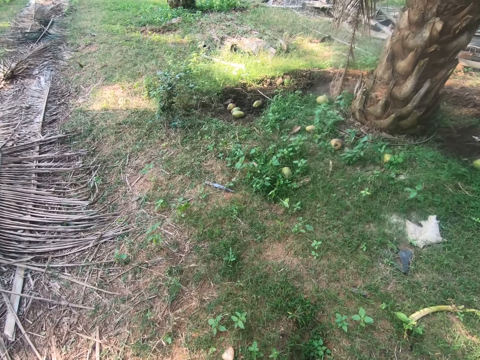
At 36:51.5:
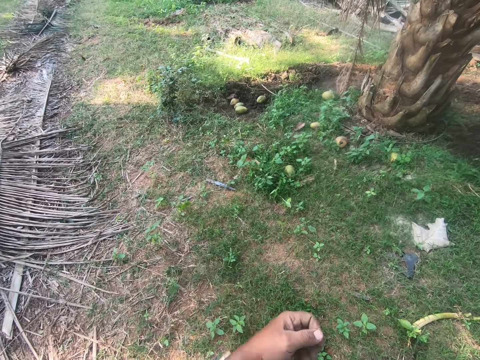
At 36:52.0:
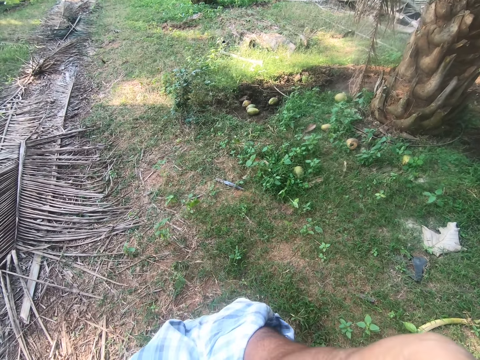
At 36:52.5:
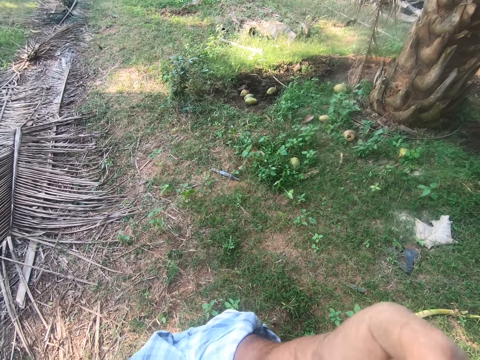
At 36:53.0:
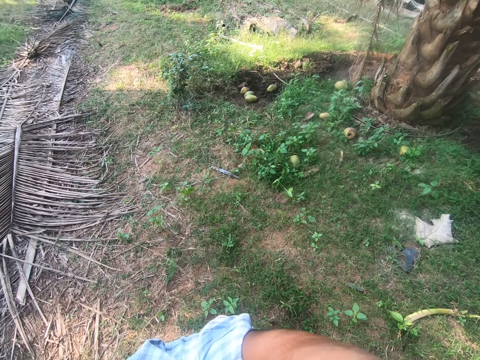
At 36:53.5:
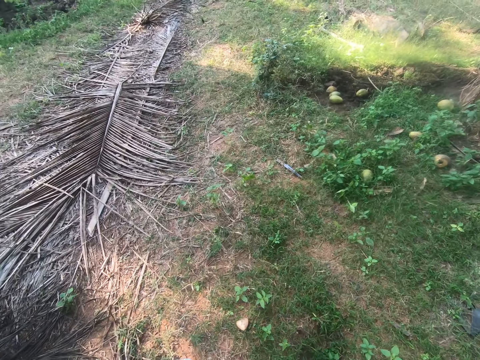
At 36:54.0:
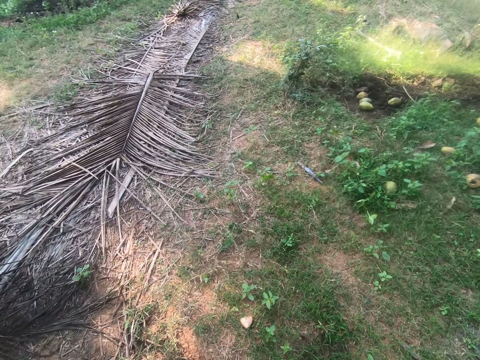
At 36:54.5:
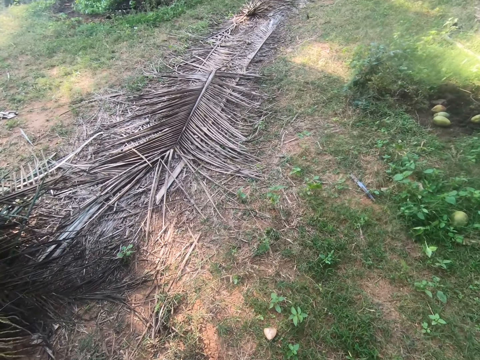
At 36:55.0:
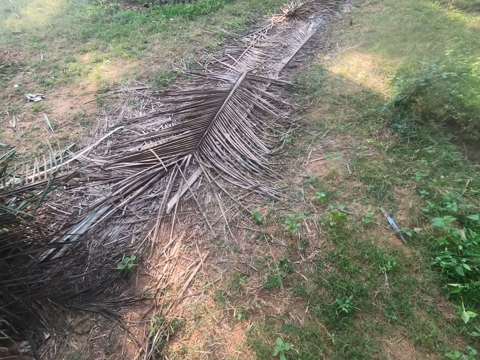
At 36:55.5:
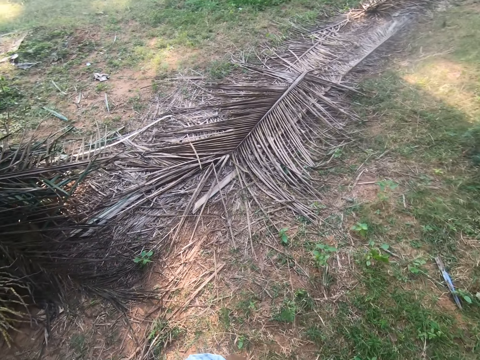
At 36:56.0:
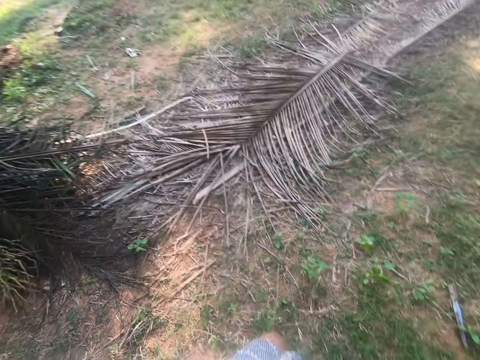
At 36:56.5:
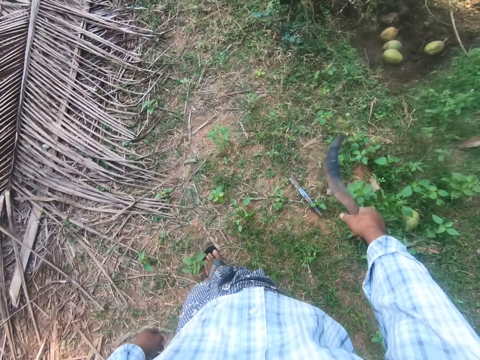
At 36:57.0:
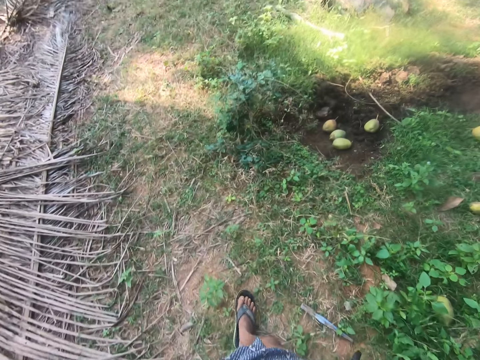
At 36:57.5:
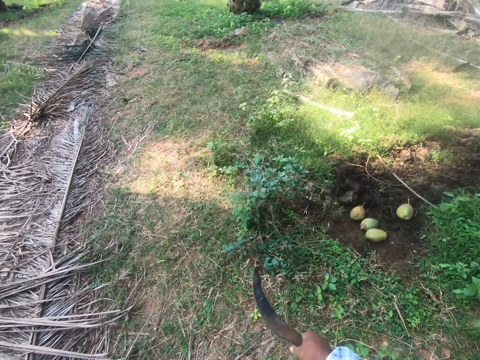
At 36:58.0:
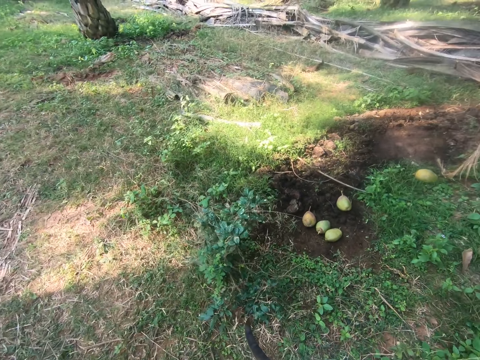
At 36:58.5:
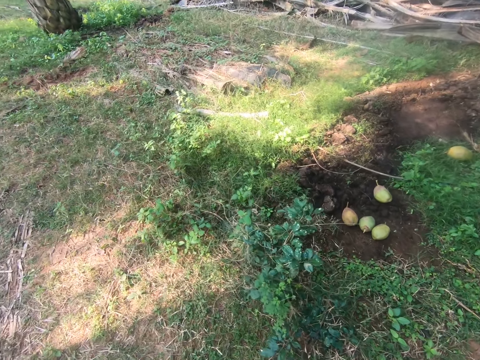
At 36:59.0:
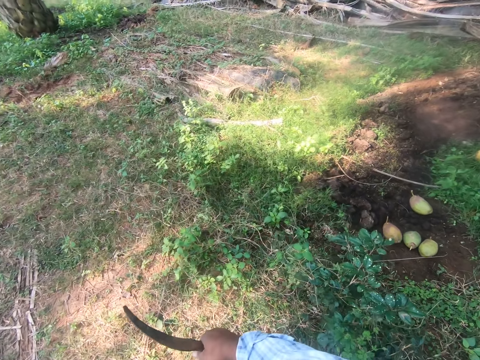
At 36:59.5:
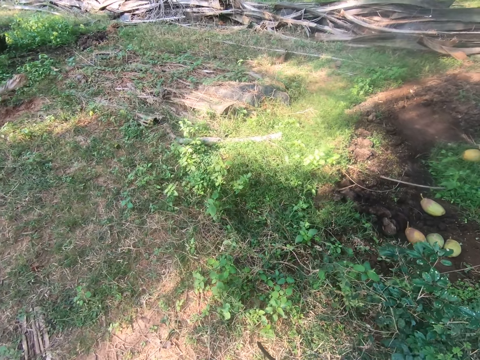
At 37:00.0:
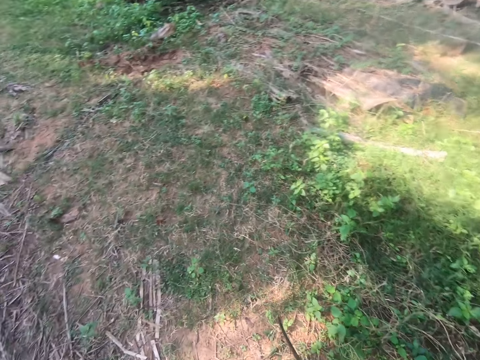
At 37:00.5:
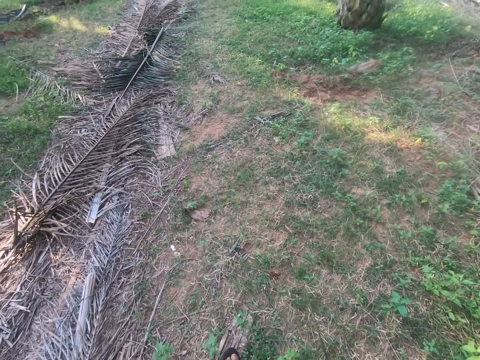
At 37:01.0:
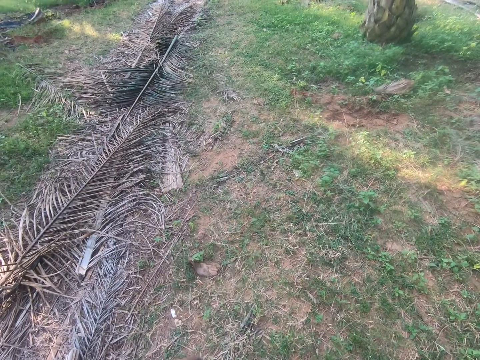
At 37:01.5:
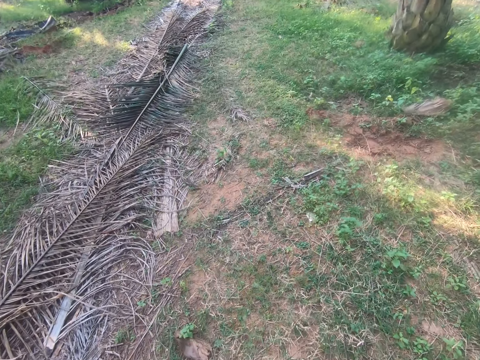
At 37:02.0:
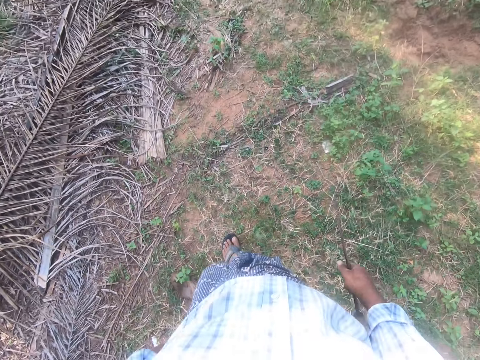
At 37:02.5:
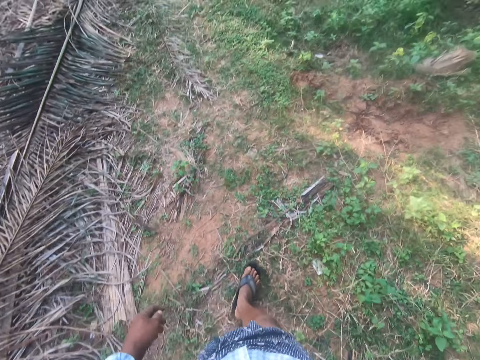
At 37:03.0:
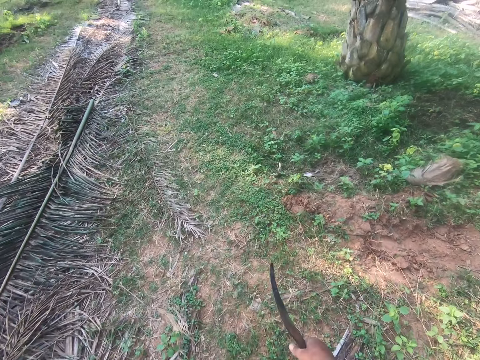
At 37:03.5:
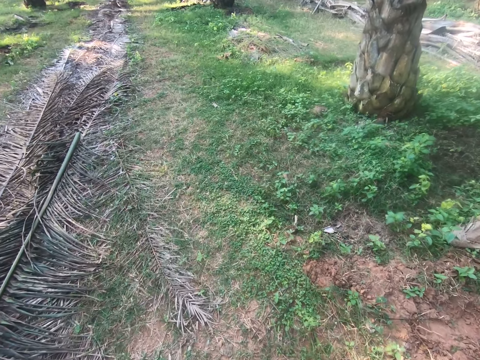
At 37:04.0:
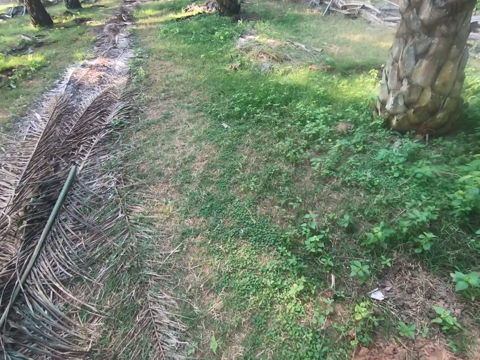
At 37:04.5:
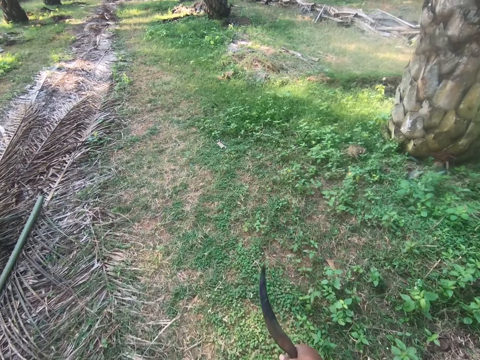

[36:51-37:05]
The camera wearer lifts the left hand. They walk around the garden. They walk away from the heap of fronds.

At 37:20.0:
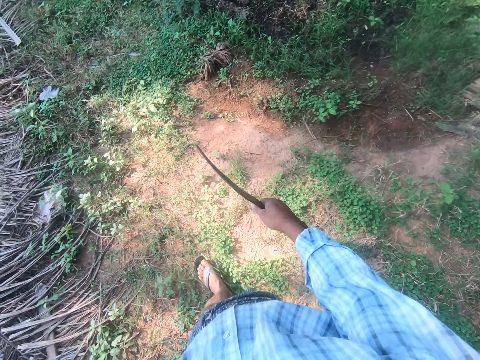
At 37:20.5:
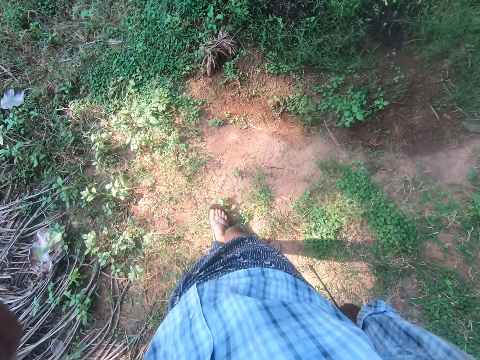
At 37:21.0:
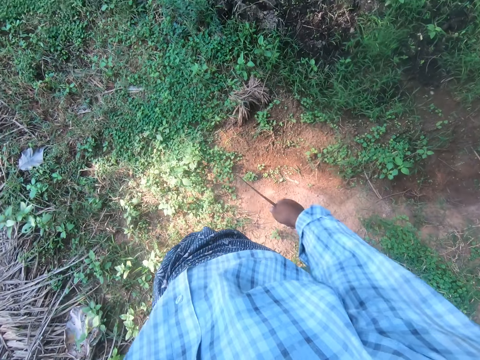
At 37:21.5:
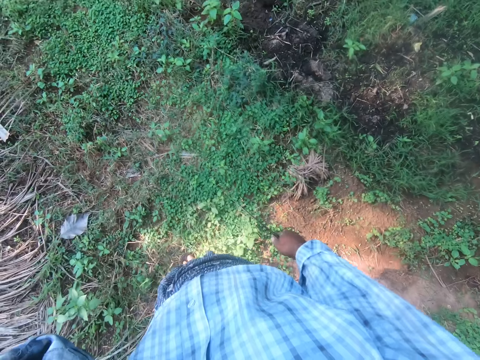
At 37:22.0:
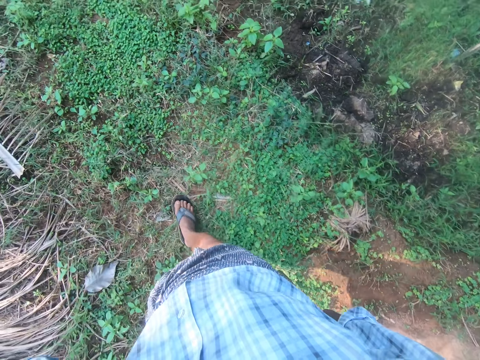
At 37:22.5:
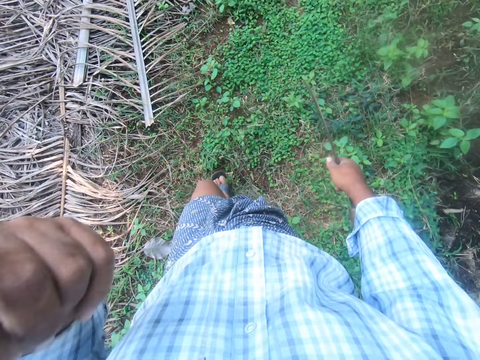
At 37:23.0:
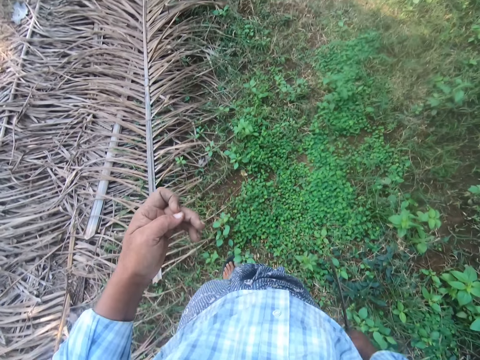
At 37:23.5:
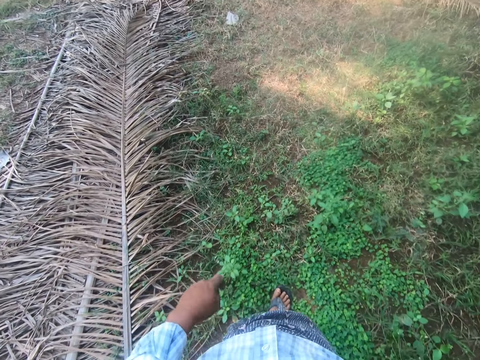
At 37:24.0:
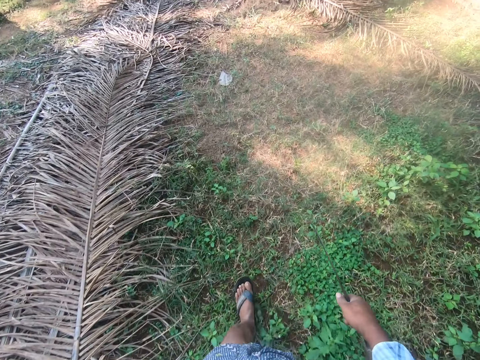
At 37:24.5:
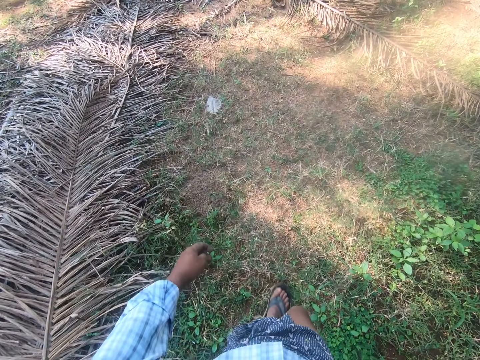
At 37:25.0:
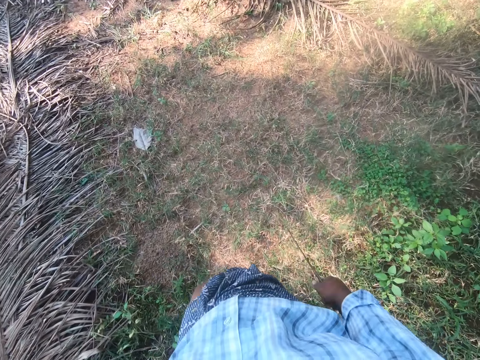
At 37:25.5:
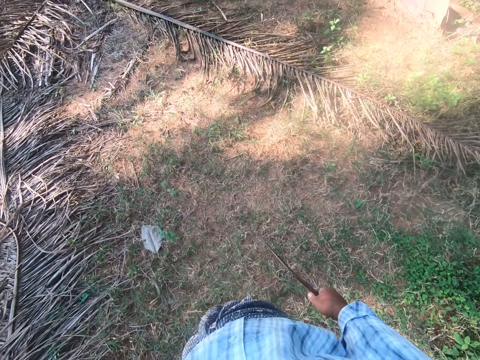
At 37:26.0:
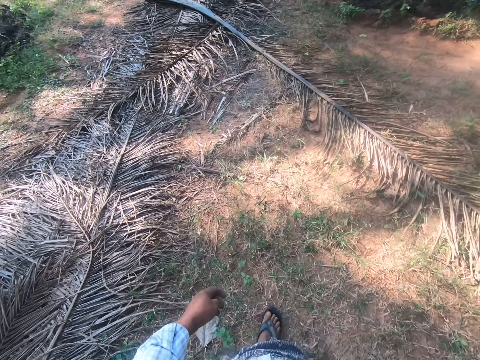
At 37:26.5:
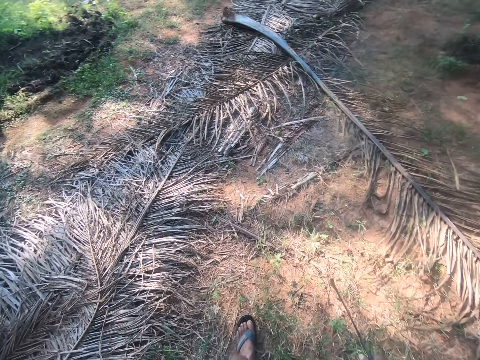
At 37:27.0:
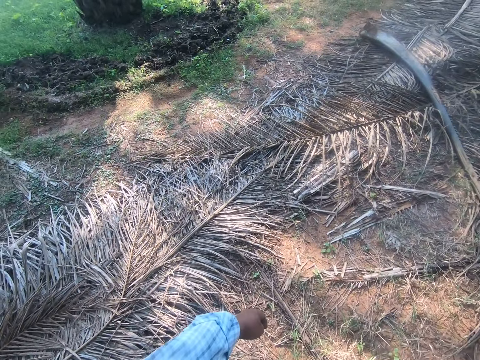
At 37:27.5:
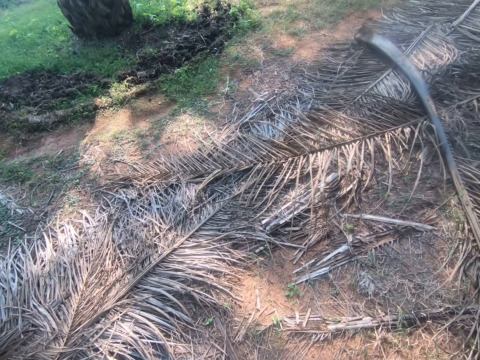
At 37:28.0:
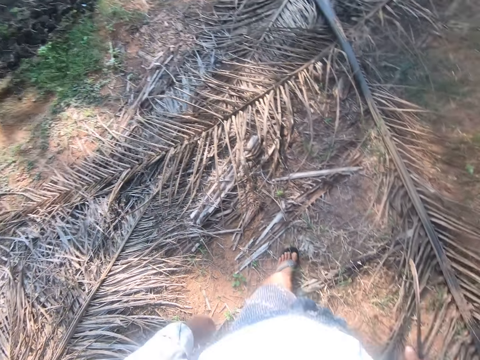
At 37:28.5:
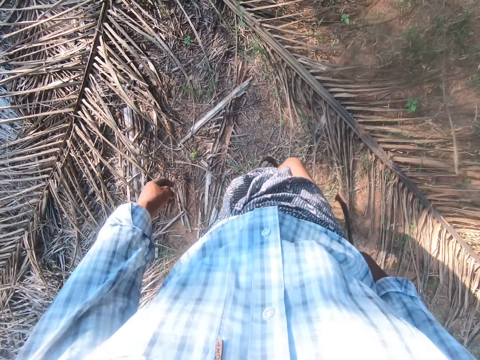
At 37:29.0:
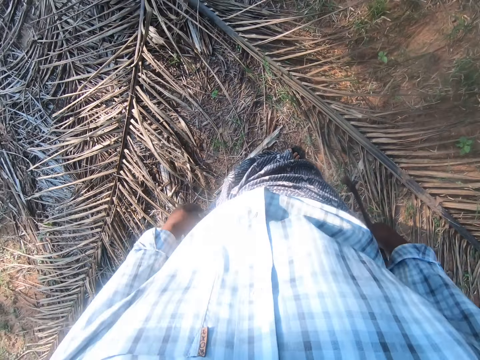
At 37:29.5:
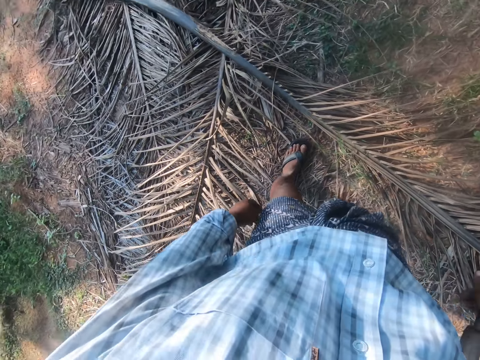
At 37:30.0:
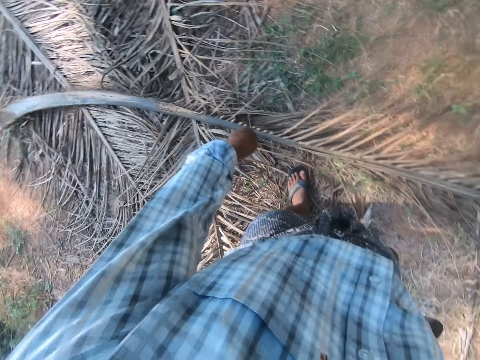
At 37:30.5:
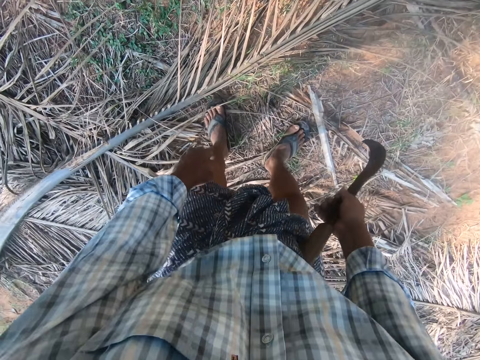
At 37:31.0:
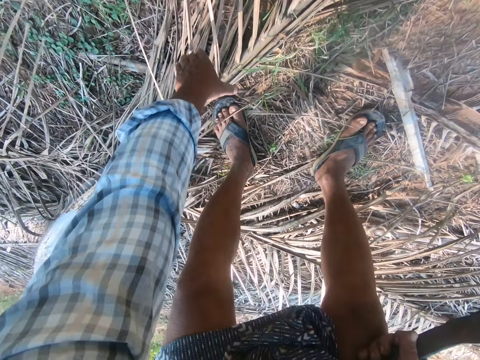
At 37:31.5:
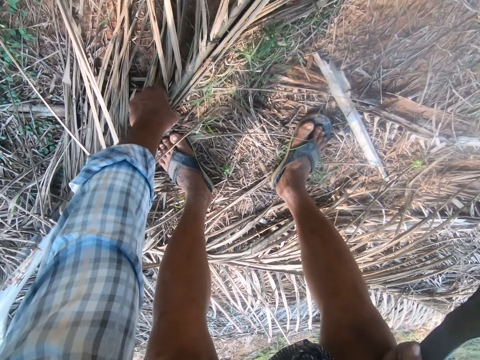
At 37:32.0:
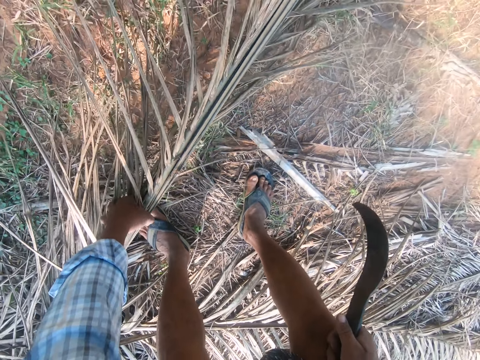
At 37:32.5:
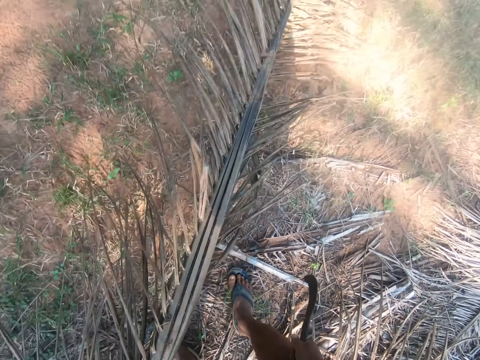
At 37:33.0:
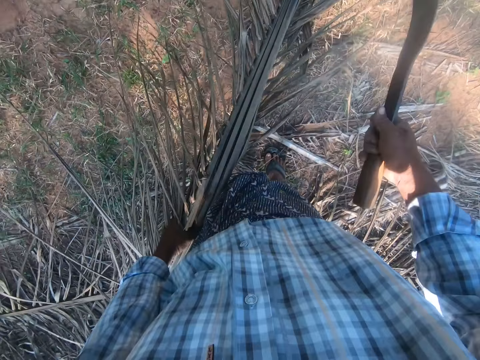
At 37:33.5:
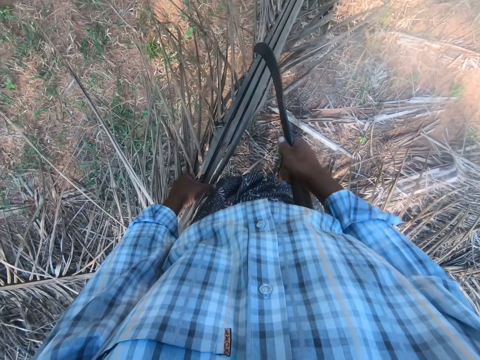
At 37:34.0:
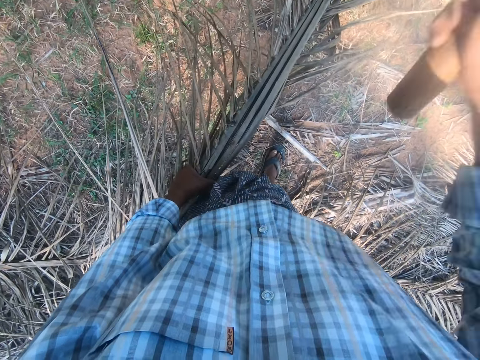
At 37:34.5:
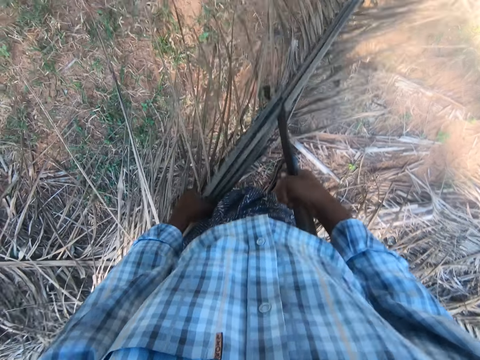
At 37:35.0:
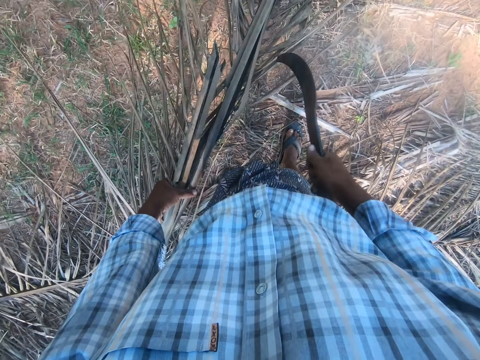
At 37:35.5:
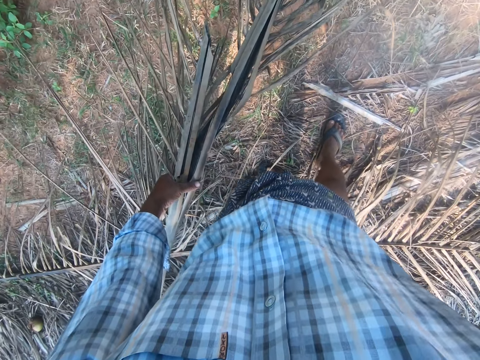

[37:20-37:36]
The camera wearer lifts the left hand. They walk around the garden. They pick a palm frond or palm stem from the ground. They cut the palm stem using a machete.
